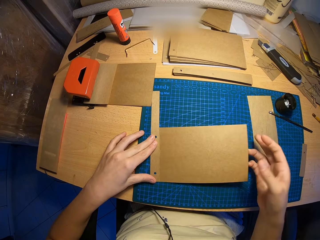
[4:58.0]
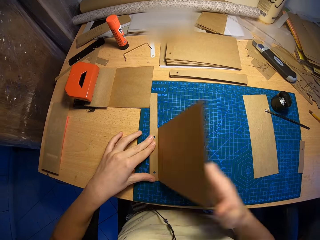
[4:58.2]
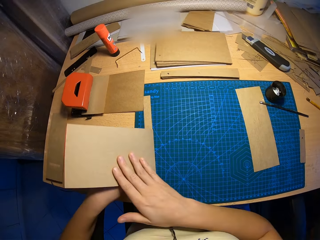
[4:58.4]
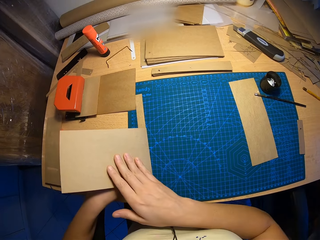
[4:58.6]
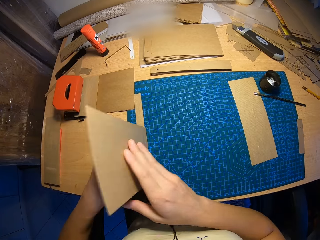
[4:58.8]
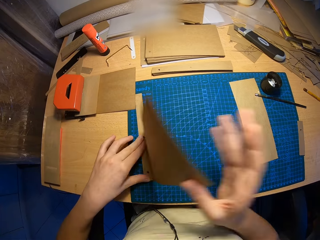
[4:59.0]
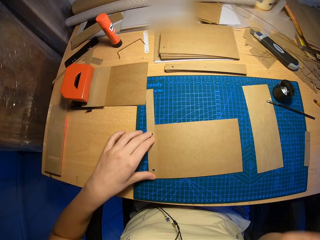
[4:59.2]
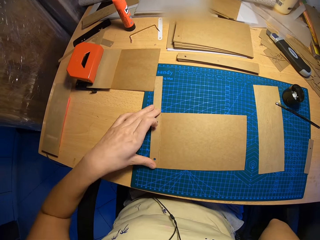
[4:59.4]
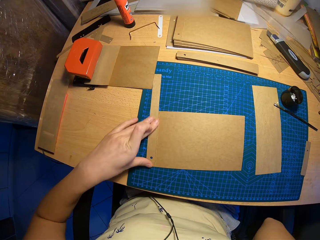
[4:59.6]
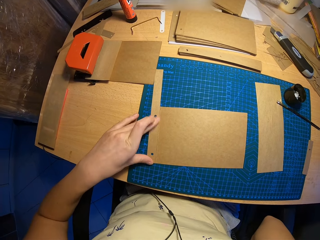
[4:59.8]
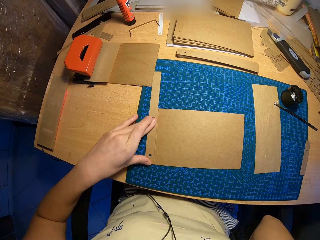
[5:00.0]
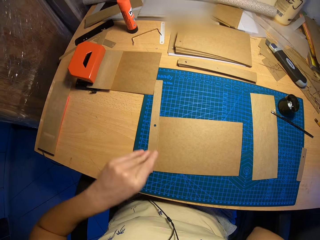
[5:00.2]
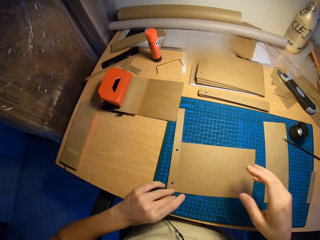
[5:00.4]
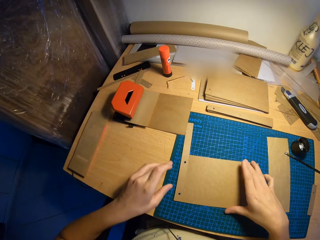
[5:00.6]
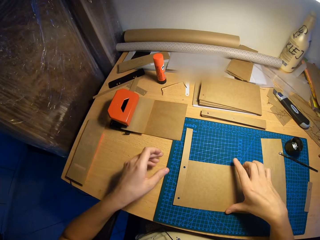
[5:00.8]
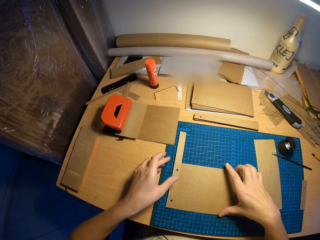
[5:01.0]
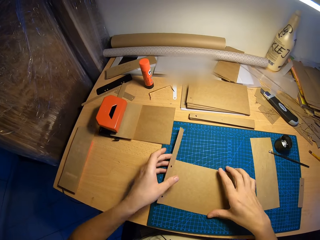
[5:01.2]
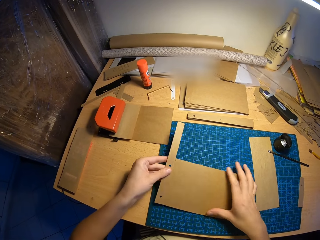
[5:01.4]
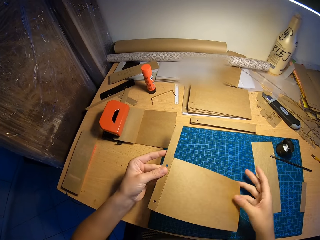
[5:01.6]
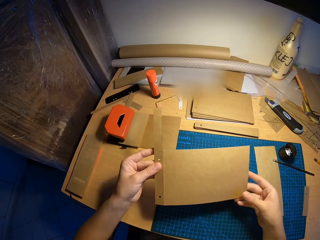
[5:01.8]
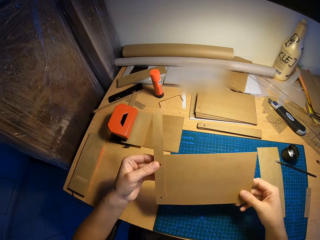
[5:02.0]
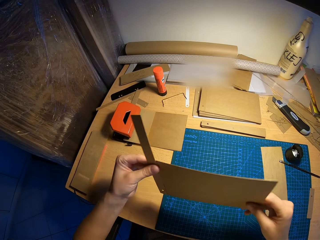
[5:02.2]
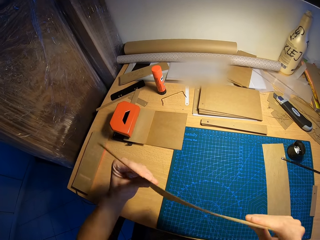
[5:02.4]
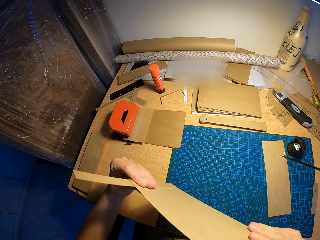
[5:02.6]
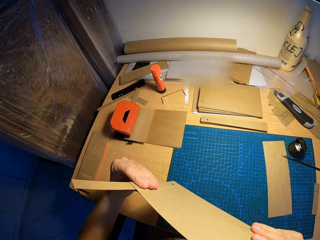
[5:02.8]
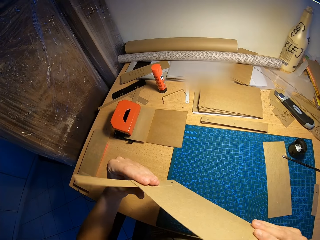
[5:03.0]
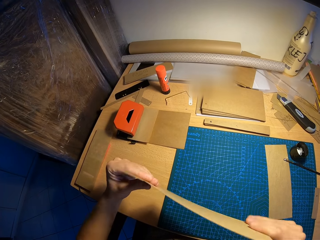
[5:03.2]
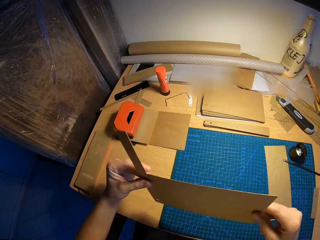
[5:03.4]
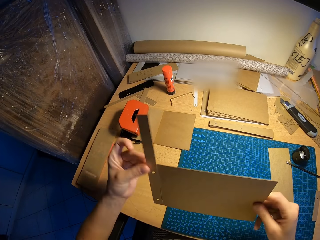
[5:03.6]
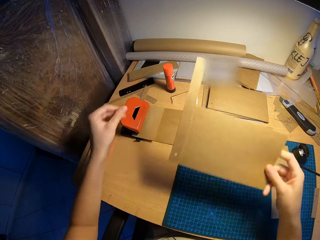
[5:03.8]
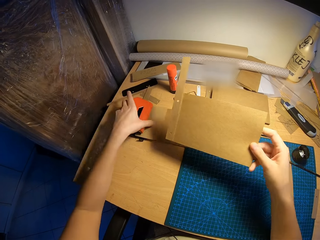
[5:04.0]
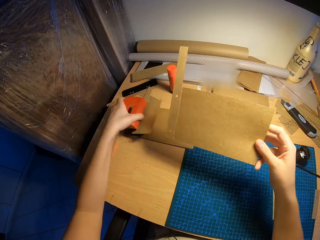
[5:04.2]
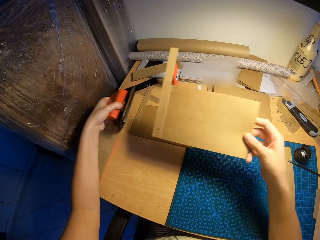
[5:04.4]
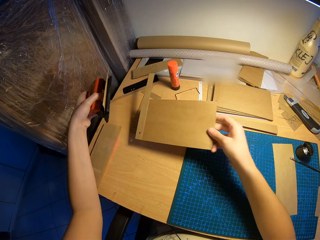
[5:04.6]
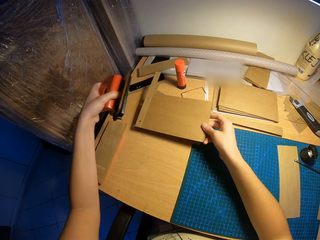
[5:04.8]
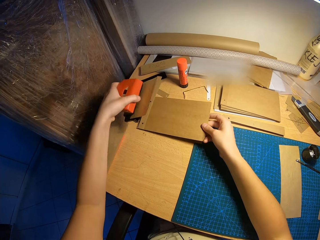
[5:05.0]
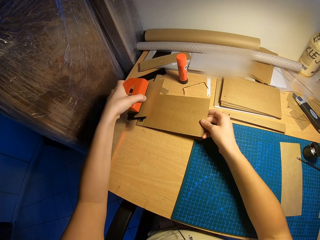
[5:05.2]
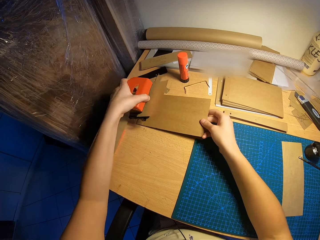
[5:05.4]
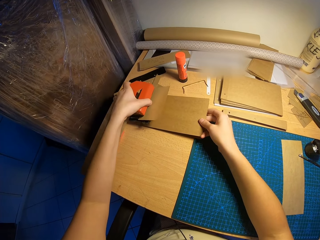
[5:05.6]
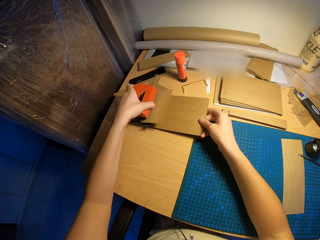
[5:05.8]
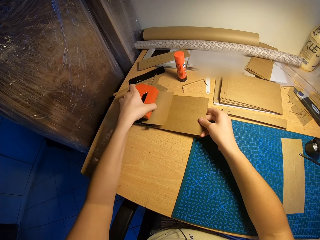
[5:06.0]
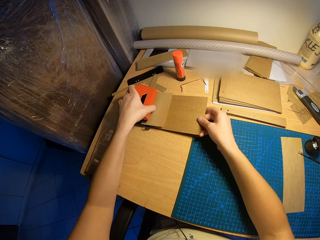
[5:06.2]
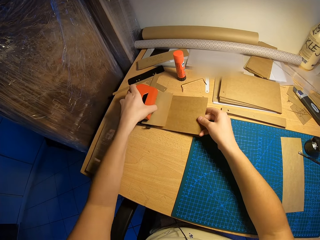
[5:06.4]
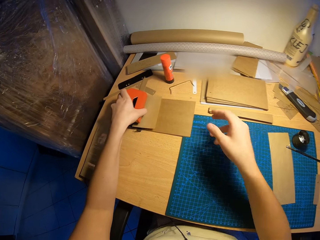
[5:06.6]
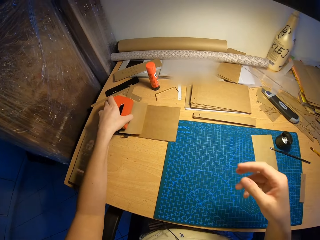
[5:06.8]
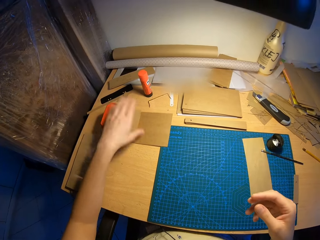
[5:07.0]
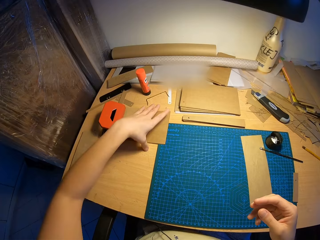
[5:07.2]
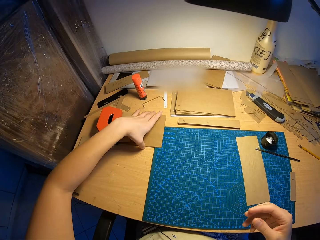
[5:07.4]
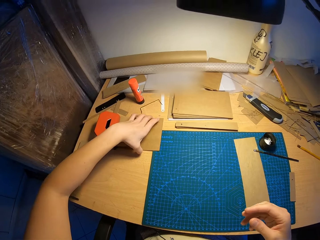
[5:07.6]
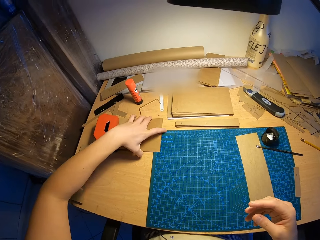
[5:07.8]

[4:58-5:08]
The camera wearer turns the board on the table. He lifts the attached craft papers from the table with his right hand. He moves his right hand. He looks around the board. He lifts a perforator on a craft paper on the table with his left hand. He places the attached craft paper in his right hand on the craft paper on the table. He places the perforator on the attached craft paper with his left hand.

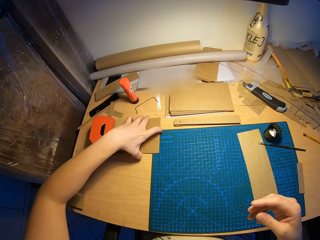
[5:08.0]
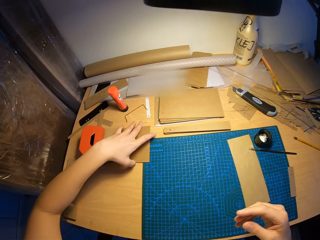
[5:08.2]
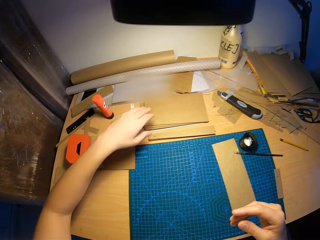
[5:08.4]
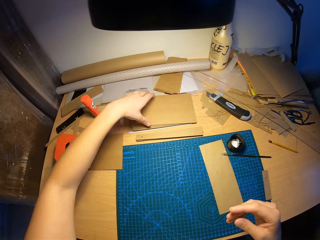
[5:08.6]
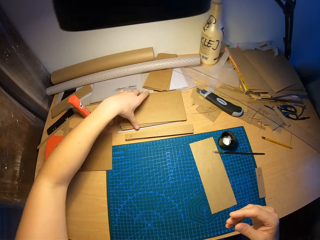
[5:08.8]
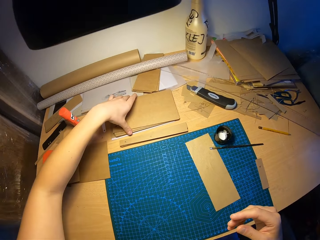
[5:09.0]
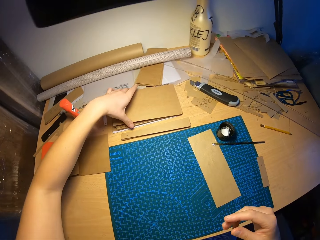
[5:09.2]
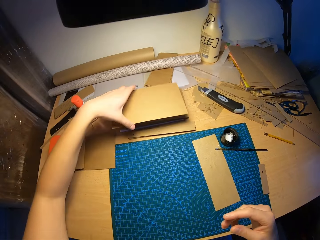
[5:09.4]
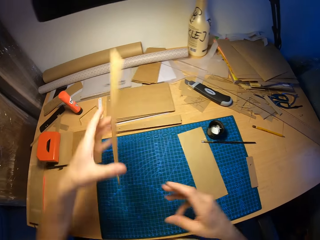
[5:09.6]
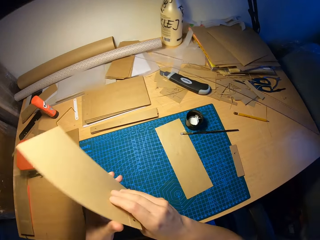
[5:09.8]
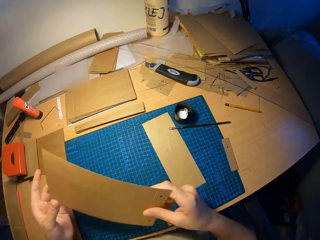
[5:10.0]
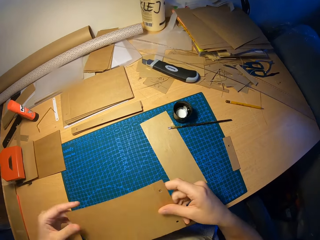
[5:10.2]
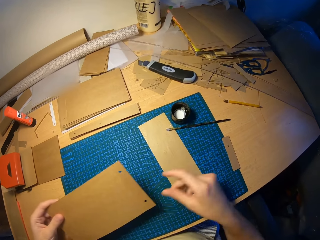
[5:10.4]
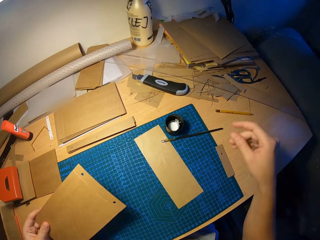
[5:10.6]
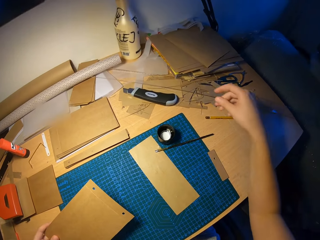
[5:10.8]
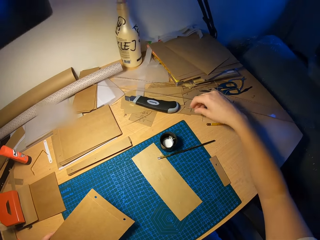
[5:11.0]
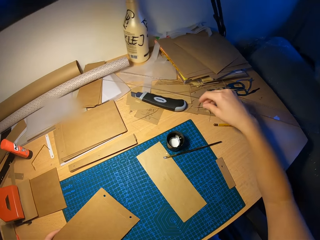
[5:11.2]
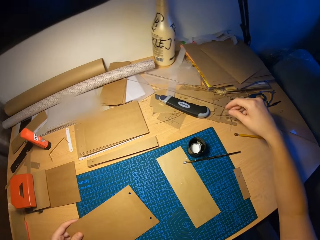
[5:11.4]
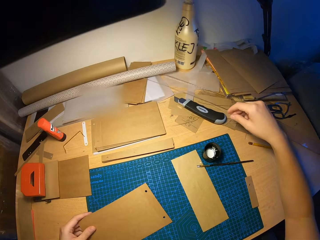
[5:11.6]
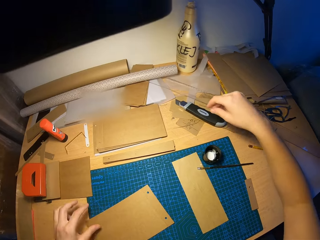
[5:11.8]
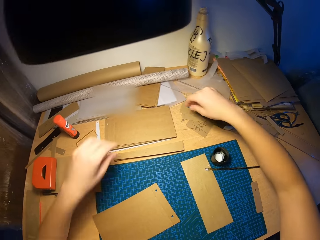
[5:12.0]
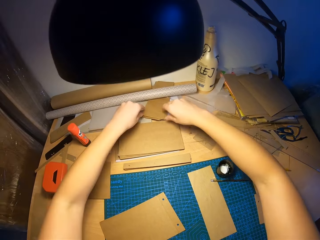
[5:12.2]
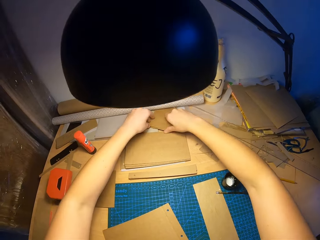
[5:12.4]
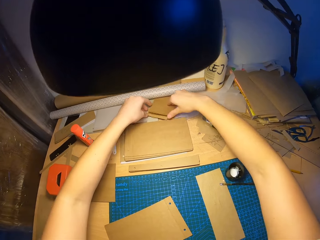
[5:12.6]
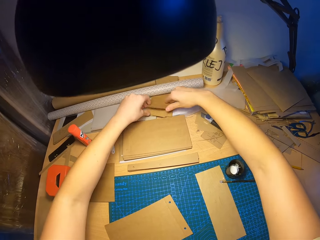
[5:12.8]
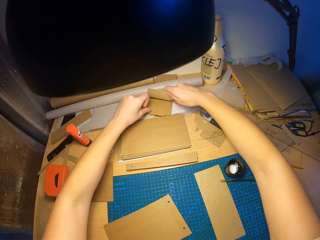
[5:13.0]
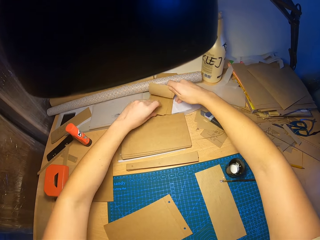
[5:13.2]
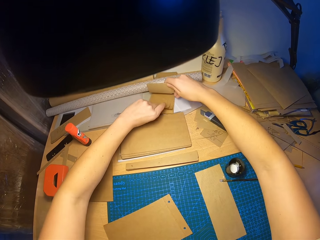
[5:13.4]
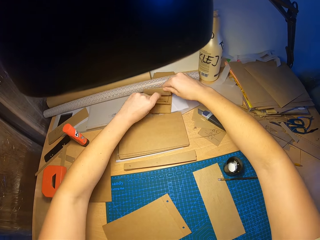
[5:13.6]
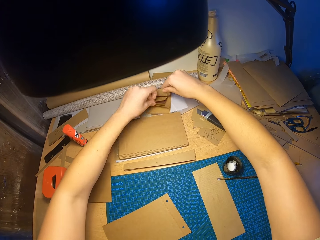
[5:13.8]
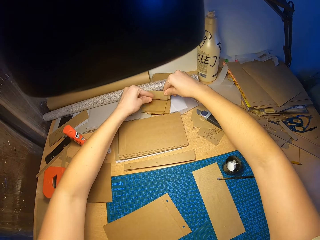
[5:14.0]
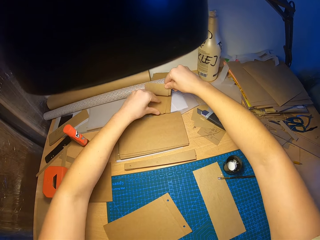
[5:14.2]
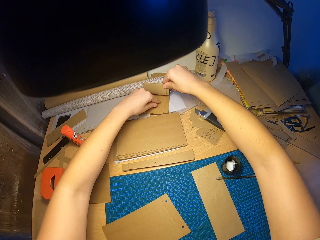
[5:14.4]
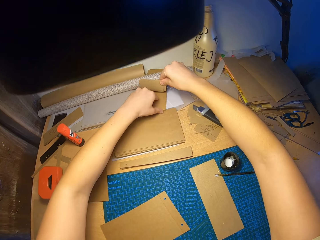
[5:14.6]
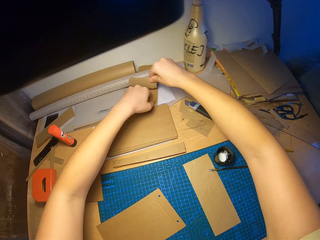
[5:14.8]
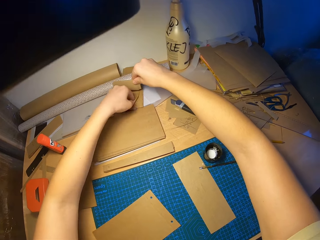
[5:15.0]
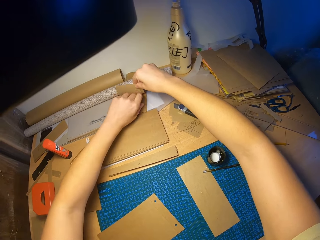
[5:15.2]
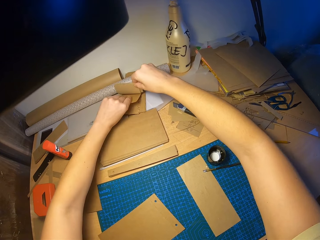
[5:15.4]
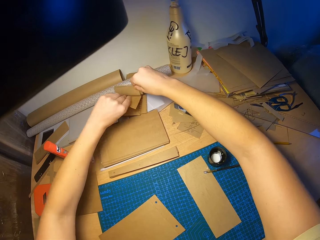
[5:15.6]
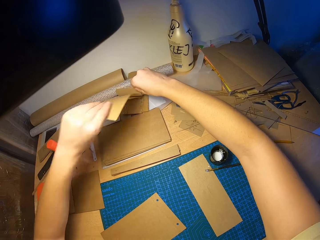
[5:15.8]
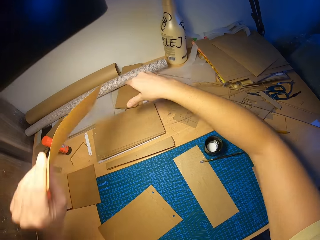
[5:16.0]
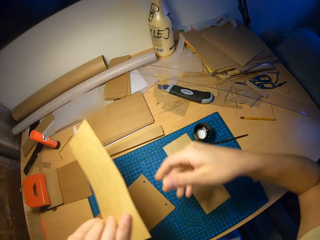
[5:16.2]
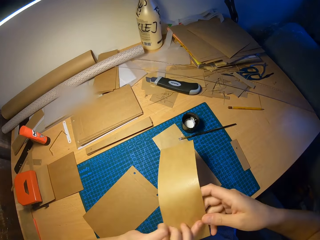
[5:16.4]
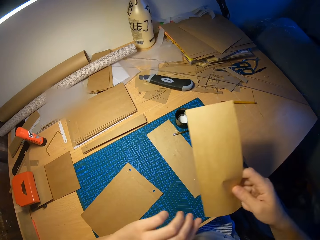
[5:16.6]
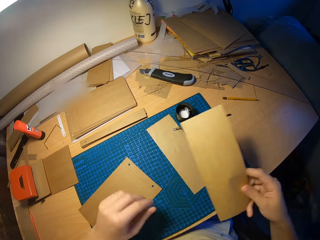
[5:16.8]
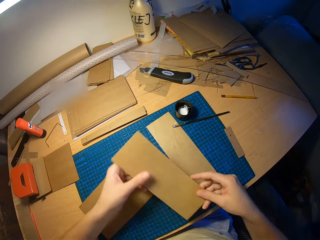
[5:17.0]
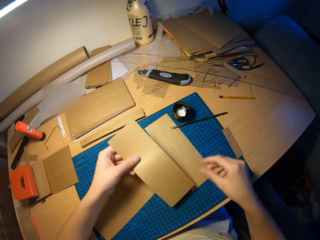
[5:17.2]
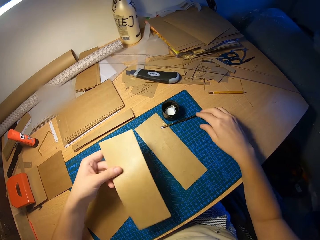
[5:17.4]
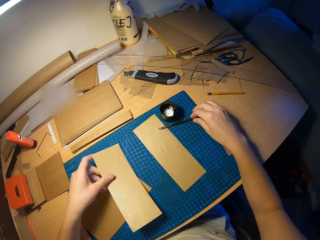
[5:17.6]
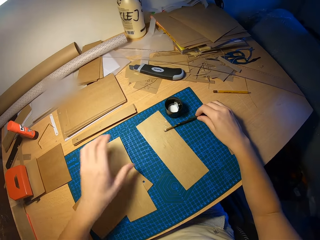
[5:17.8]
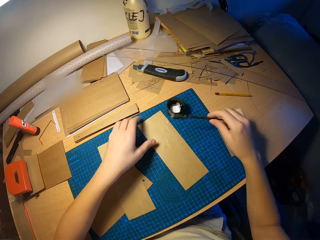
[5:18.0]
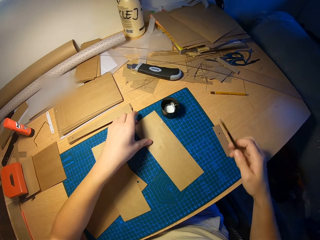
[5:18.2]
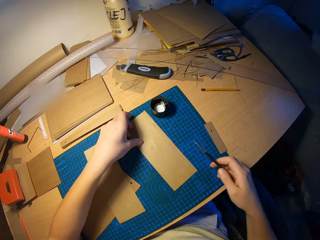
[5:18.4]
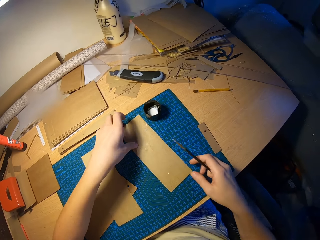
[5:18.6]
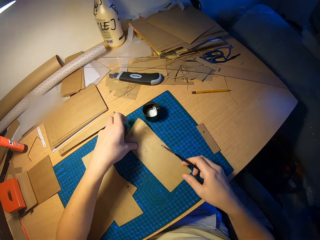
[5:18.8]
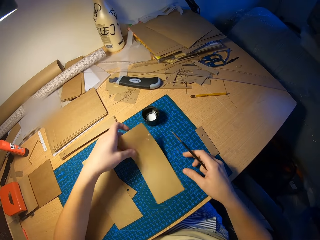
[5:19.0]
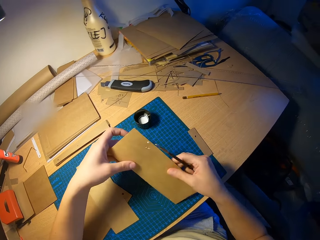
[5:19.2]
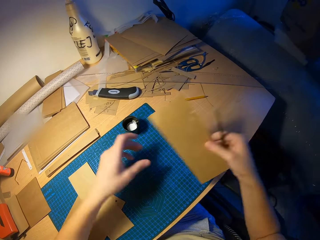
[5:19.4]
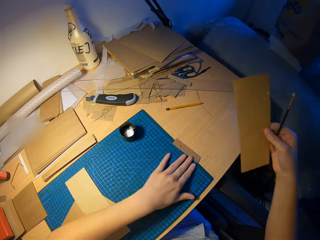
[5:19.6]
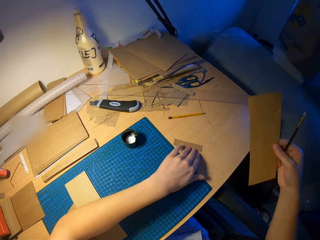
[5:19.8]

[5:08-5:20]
The camera wearer adjusts the attached craft paper under the perforator with his left hand. He picks a craft paper or board on a pile of craft papers on the table with his left hand. He holds the board in both hands. He drops the craft paper in his left hand on the table. He touches the boards on the table. He picks a small craft paper on a pile of craft papers on the table with both hands. He moves the board from the left to the right hand. He drops the craft paper in his left hand on the table. He picks a brush on the table with his right hand. He picks a board. He removes a small craft paper on the table with both hands. He holds the board in the right hand.
